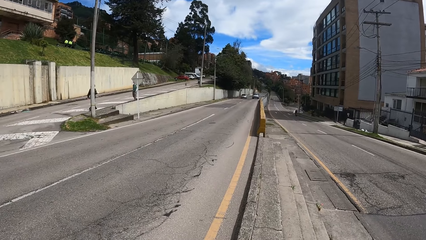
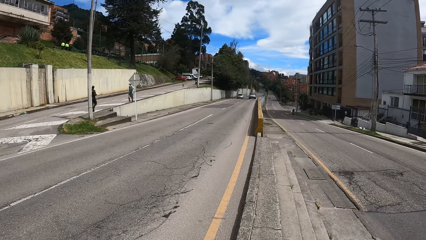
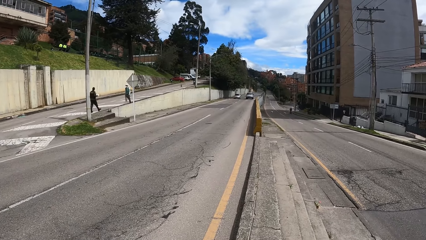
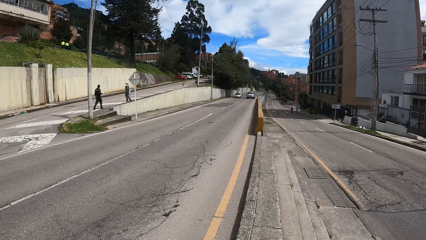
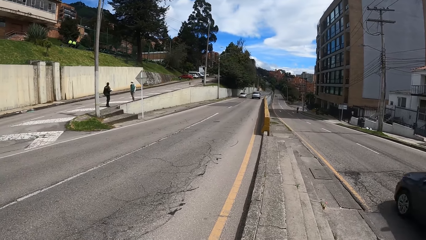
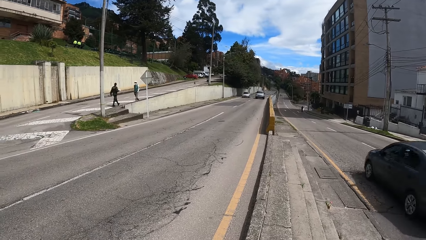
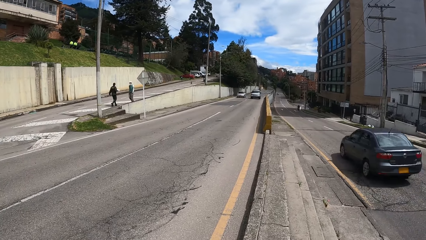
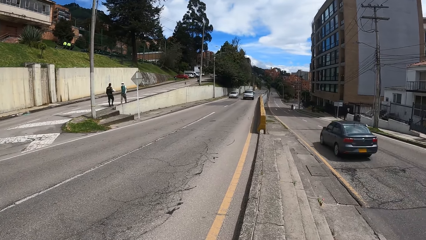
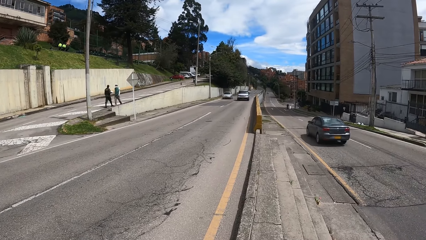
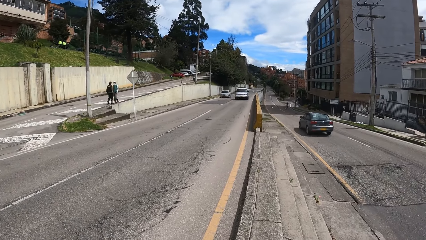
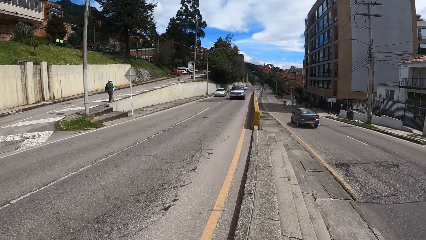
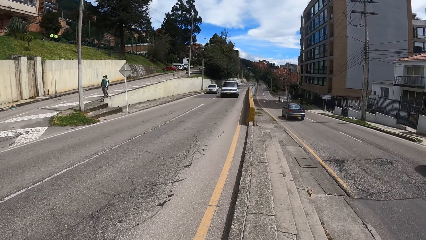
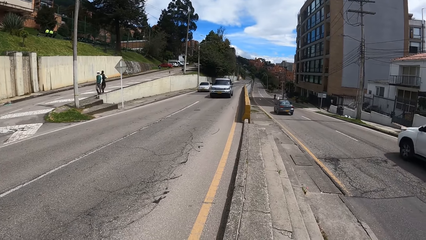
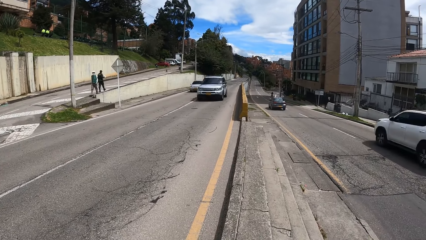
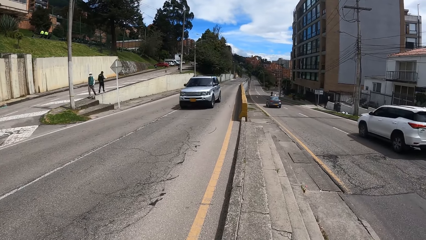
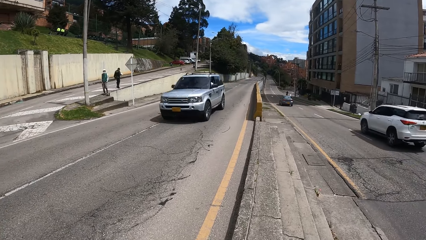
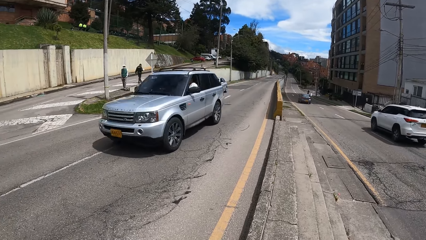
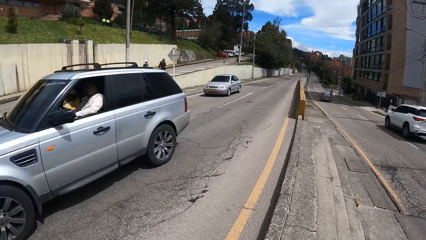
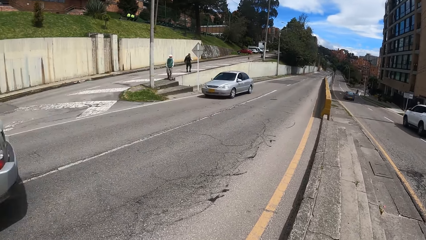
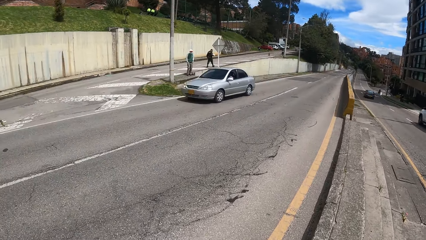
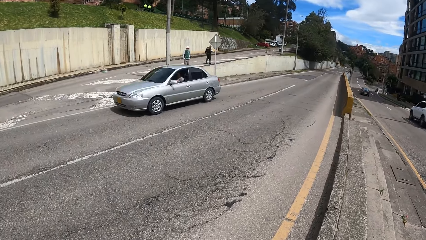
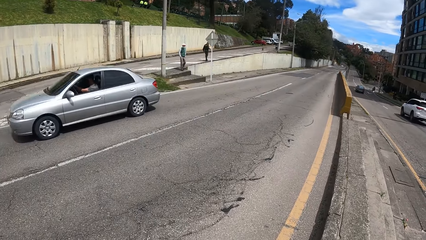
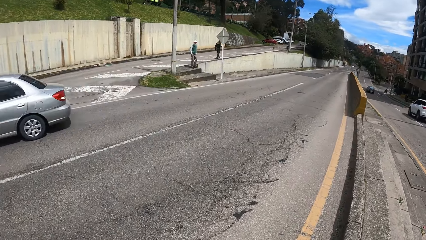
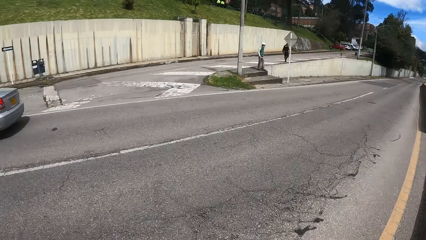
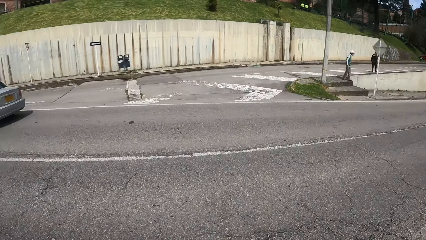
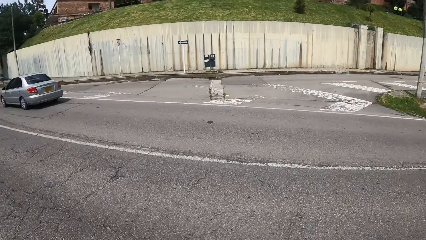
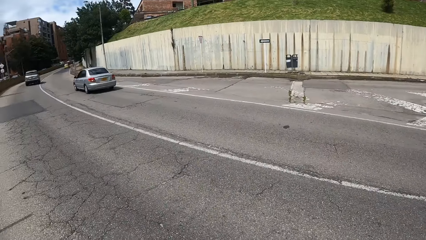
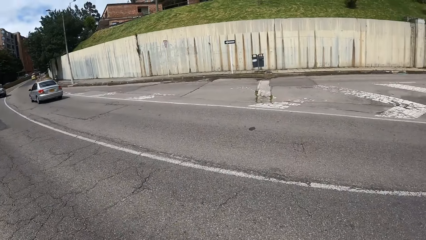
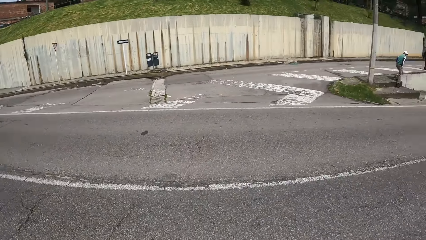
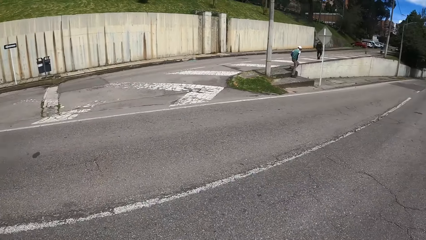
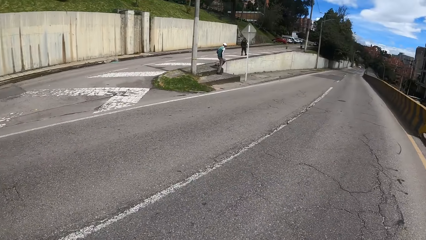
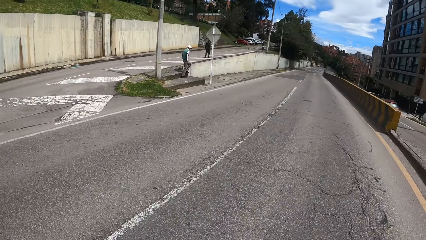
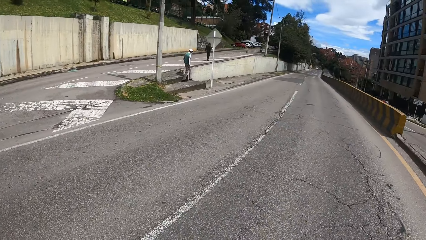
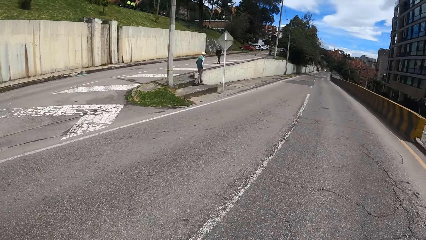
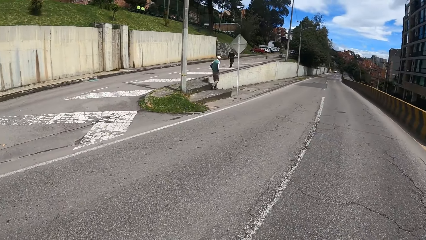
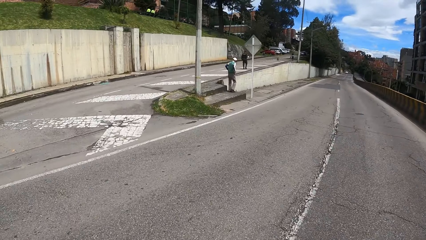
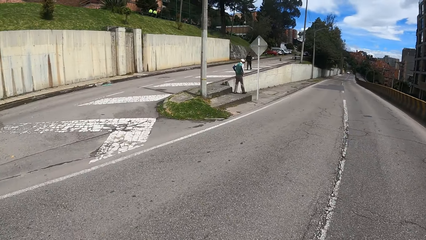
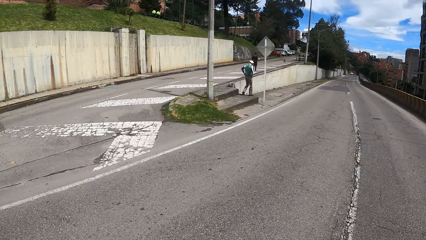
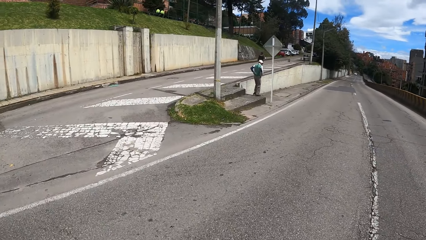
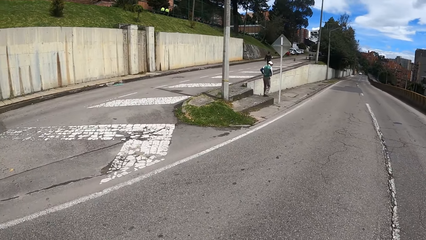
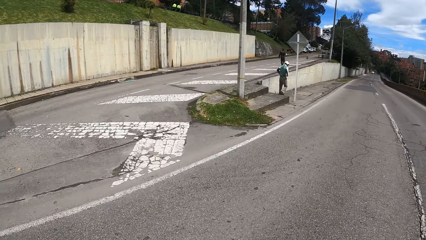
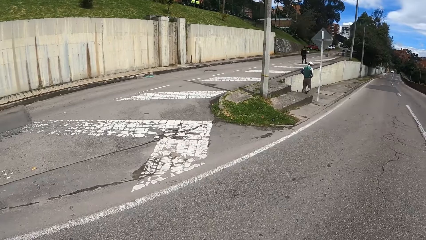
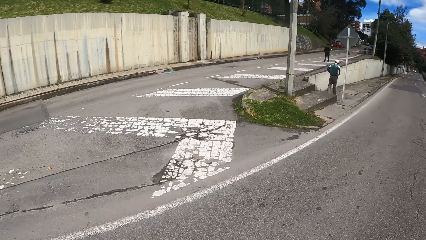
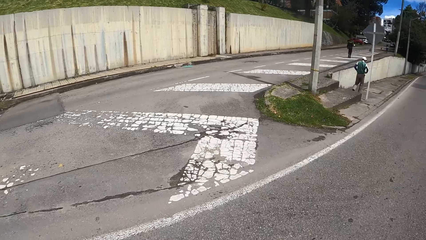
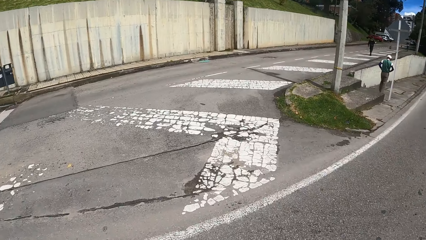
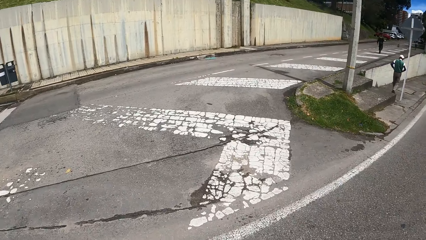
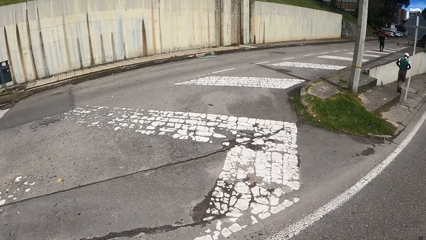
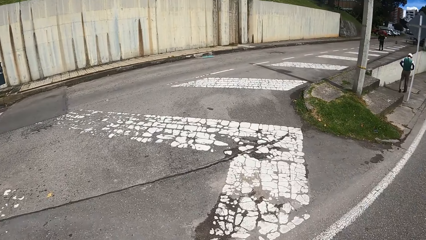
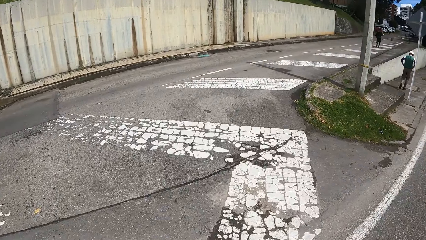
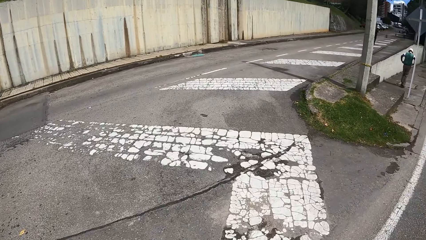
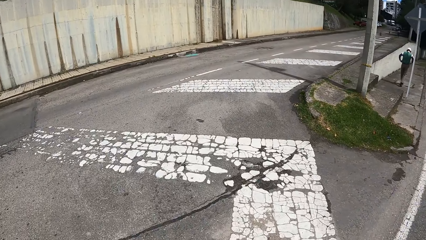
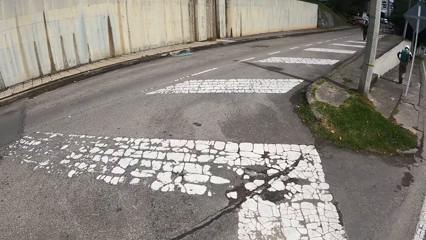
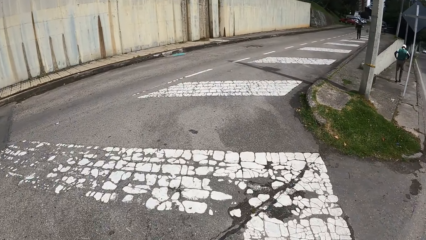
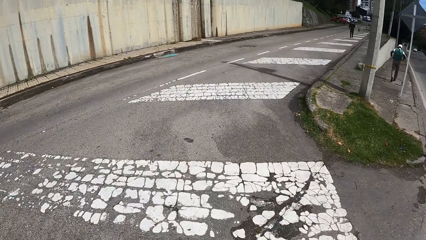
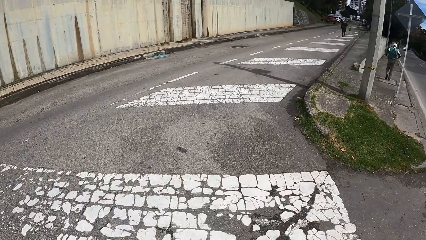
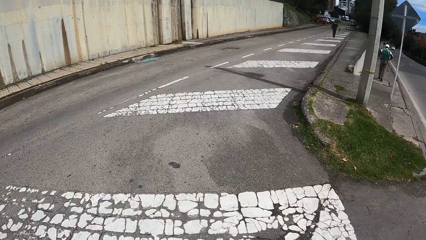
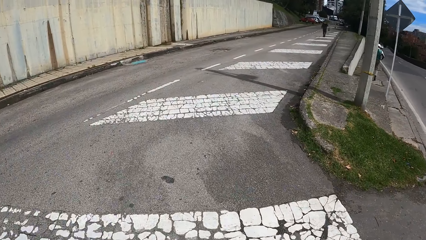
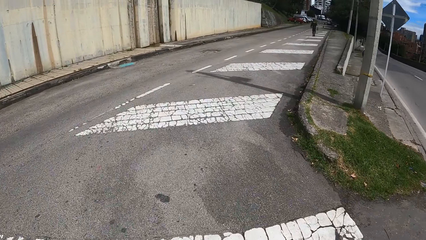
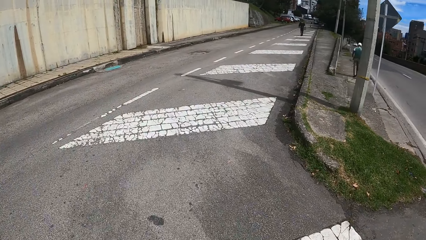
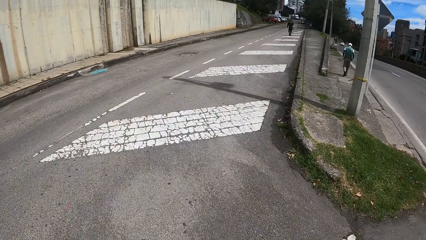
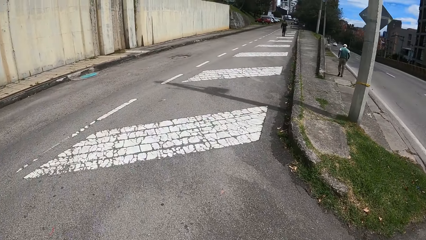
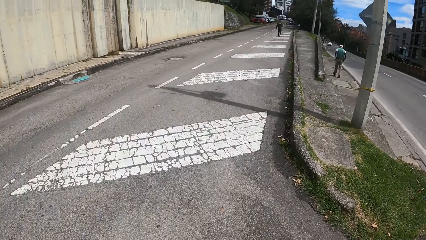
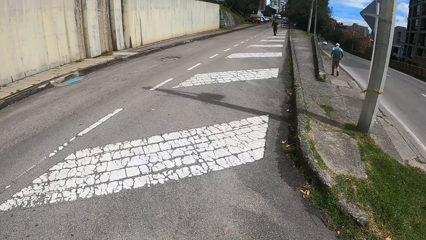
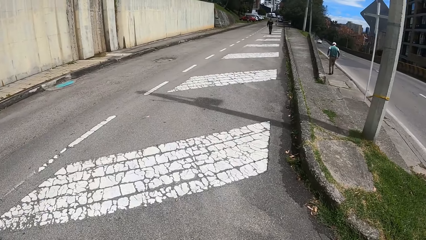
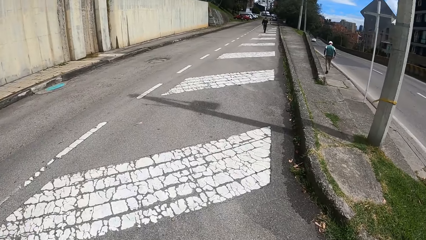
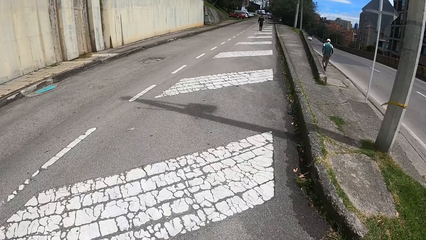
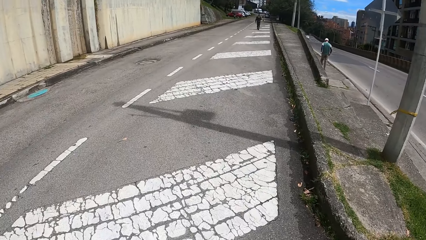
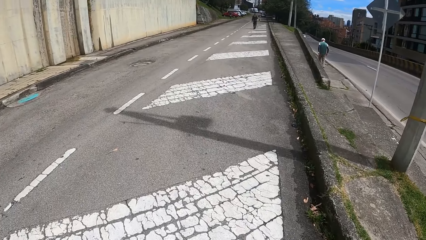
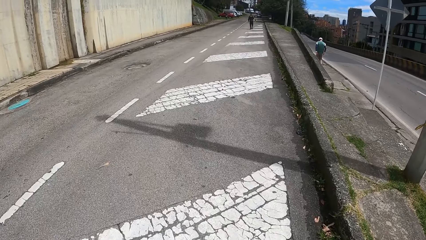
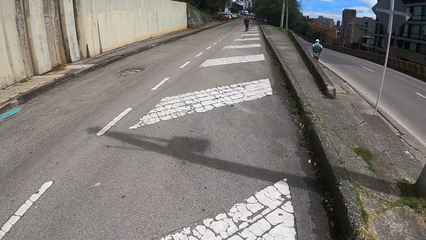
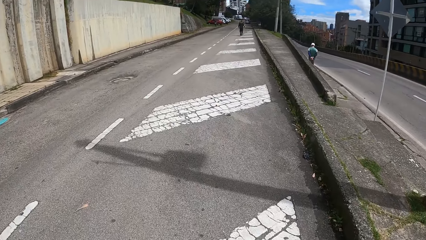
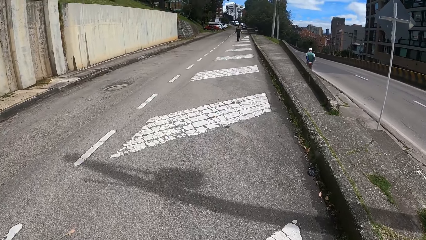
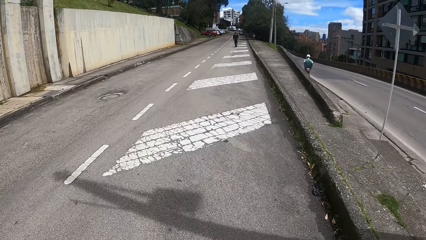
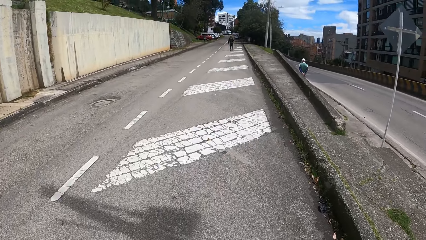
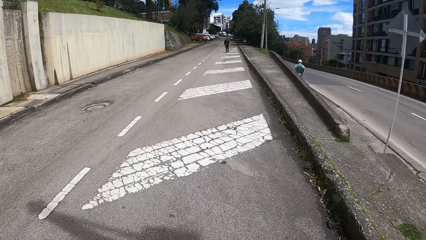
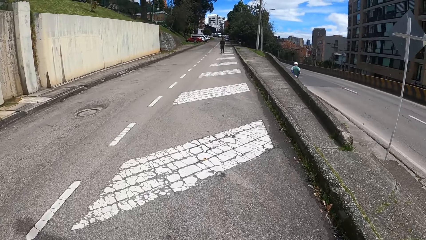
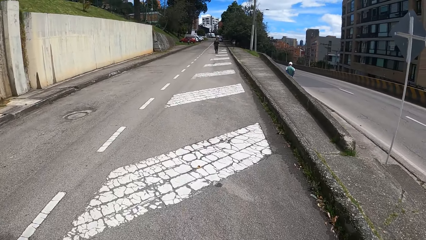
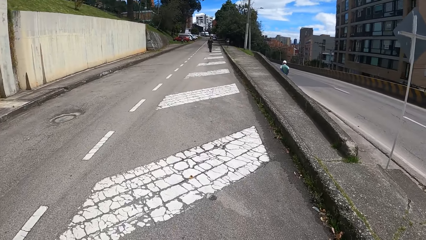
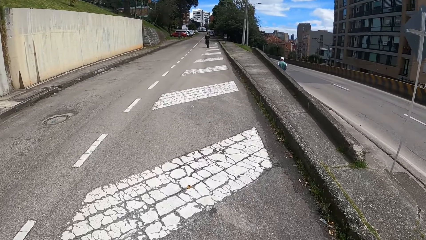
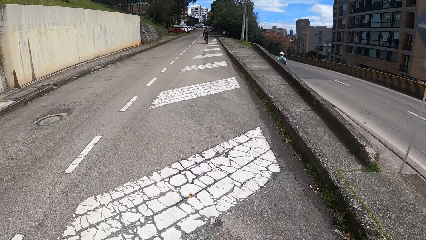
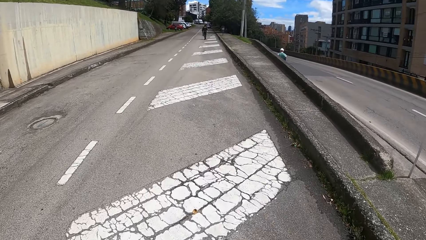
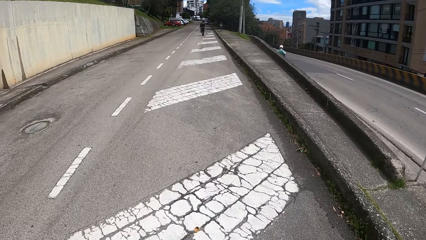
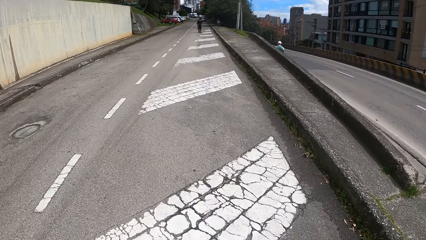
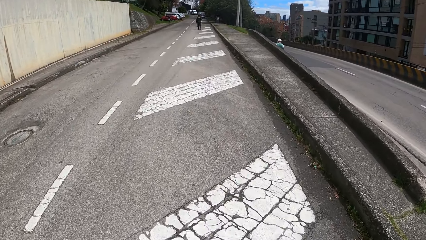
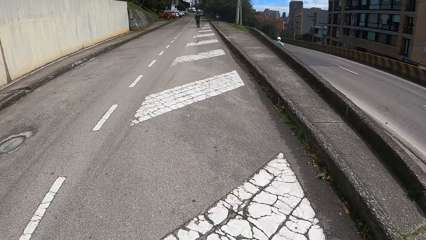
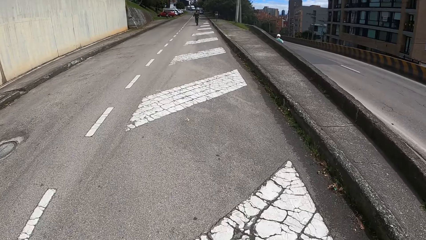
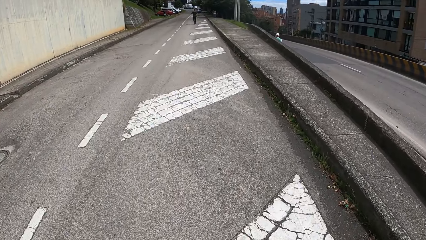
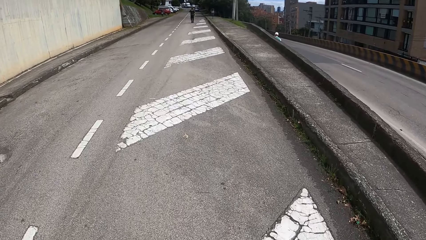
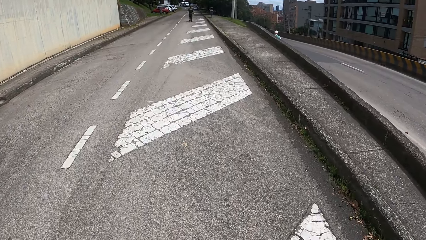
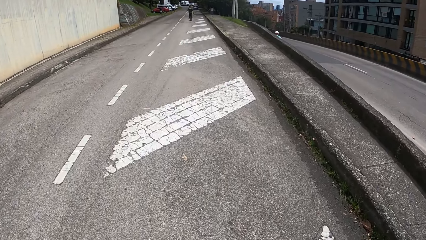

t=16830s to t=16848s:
A gray car drives past the camera wearer. The man goes down a walkway. The camera wearer goes up the road.
